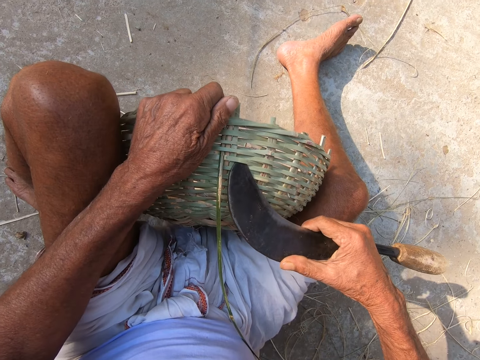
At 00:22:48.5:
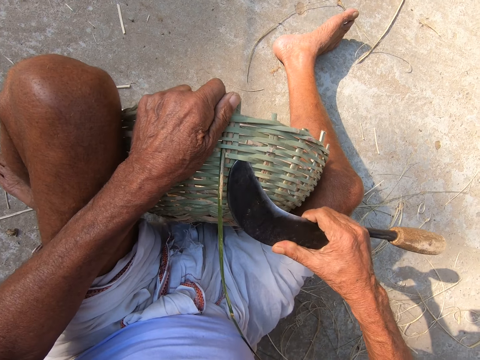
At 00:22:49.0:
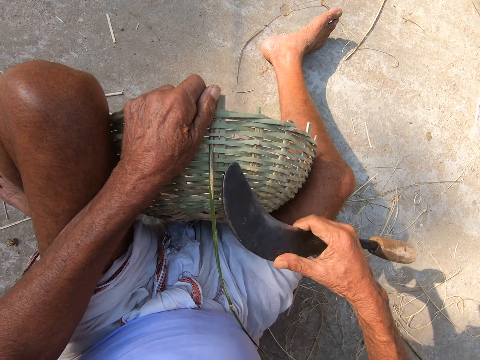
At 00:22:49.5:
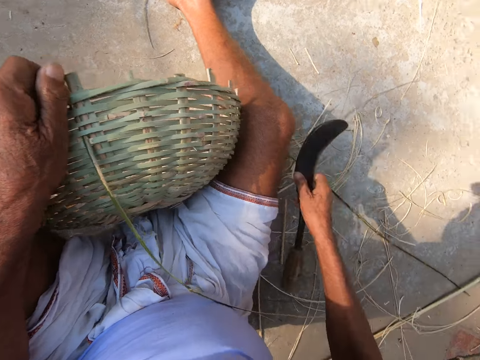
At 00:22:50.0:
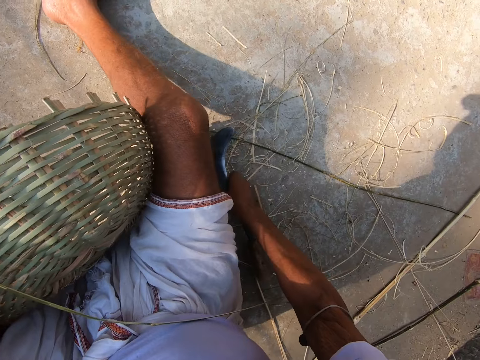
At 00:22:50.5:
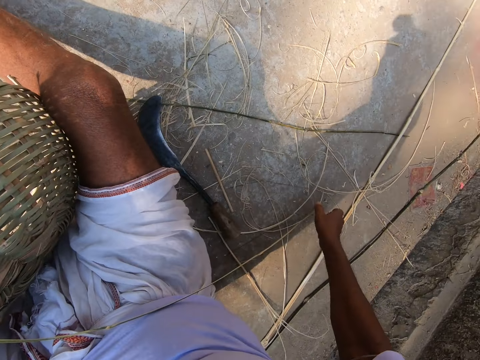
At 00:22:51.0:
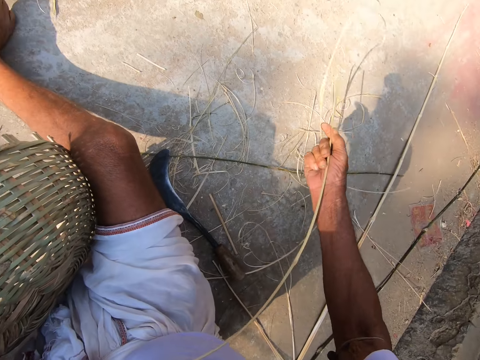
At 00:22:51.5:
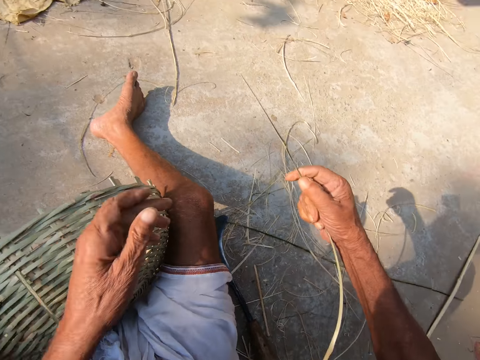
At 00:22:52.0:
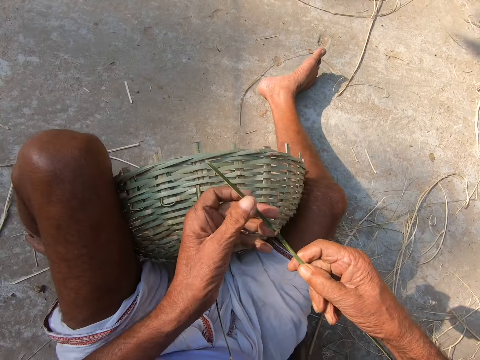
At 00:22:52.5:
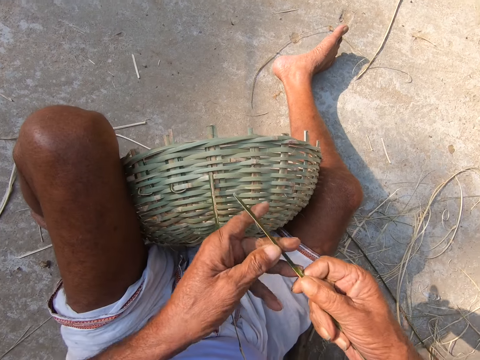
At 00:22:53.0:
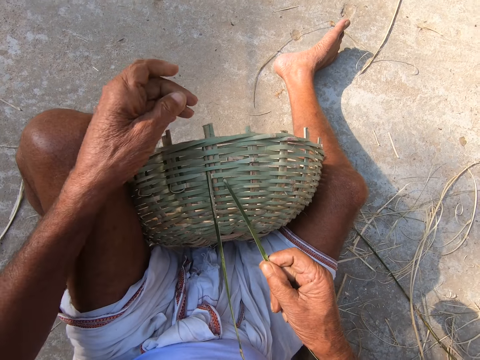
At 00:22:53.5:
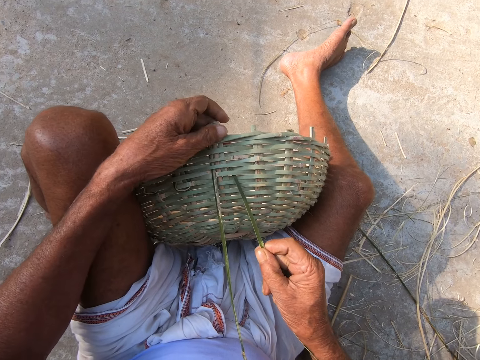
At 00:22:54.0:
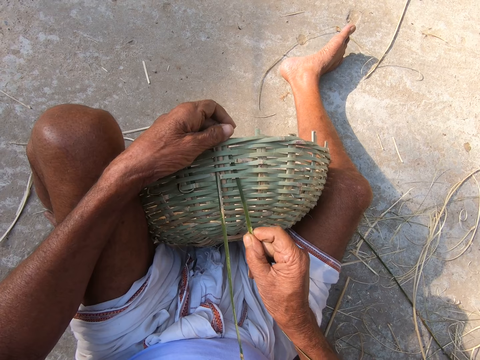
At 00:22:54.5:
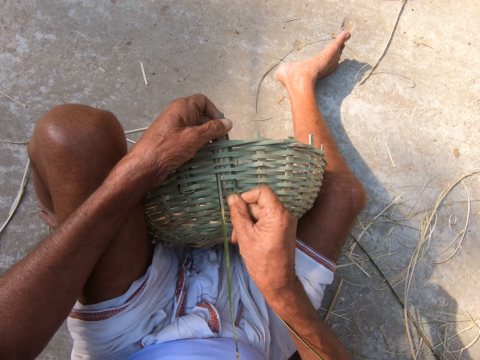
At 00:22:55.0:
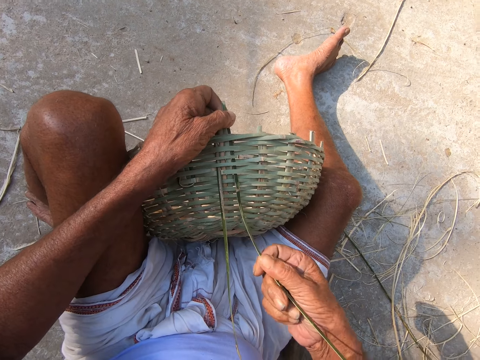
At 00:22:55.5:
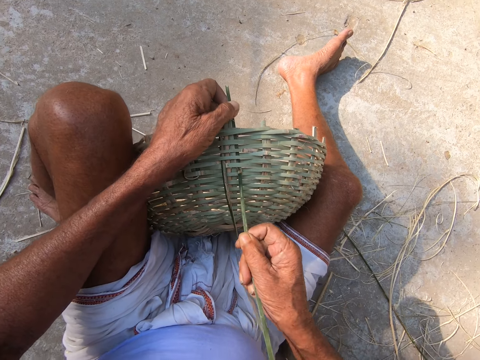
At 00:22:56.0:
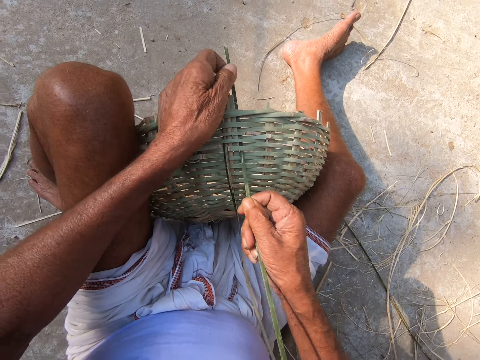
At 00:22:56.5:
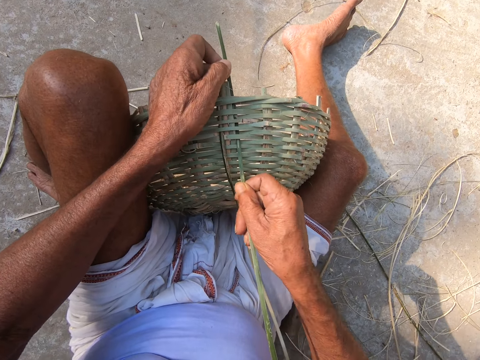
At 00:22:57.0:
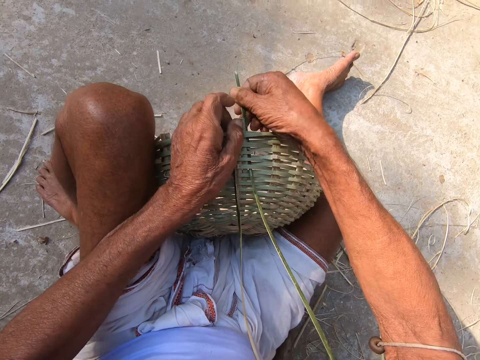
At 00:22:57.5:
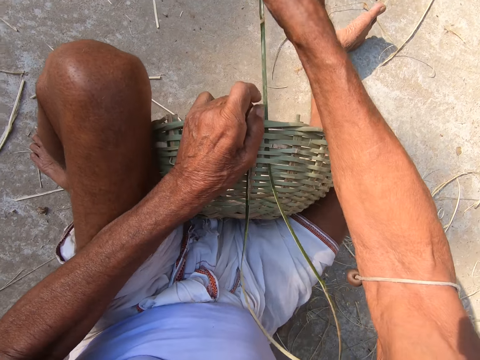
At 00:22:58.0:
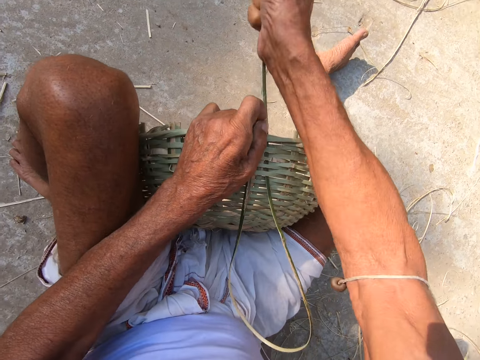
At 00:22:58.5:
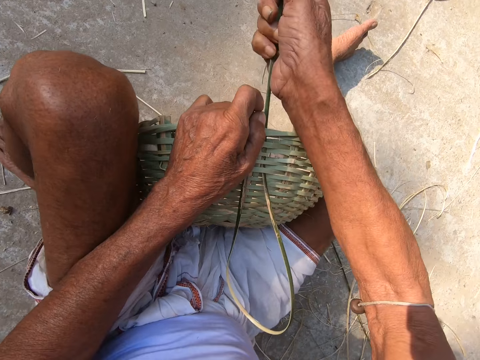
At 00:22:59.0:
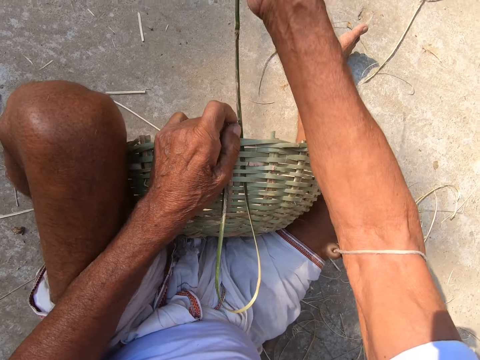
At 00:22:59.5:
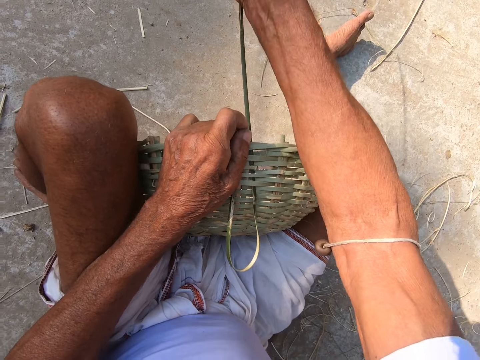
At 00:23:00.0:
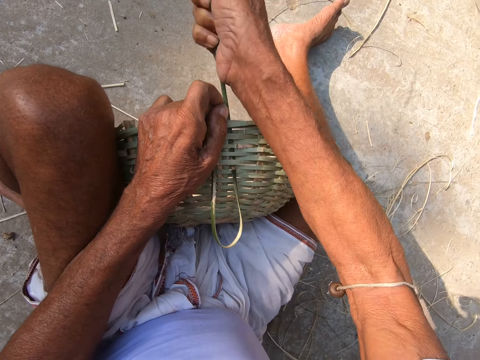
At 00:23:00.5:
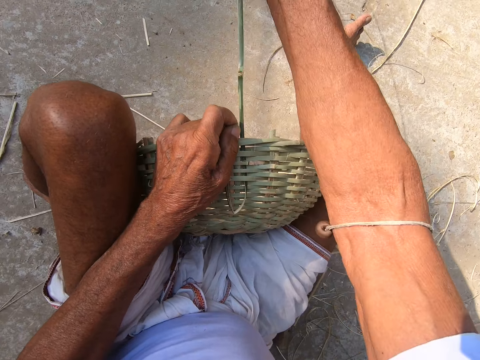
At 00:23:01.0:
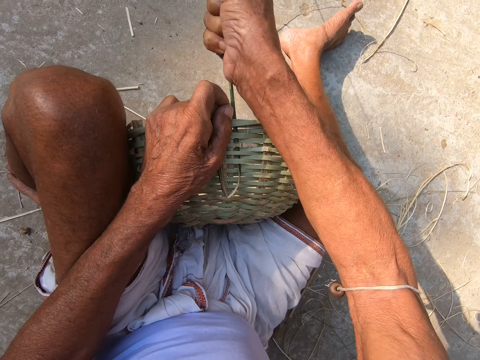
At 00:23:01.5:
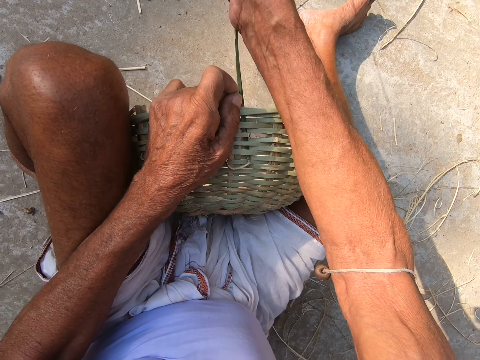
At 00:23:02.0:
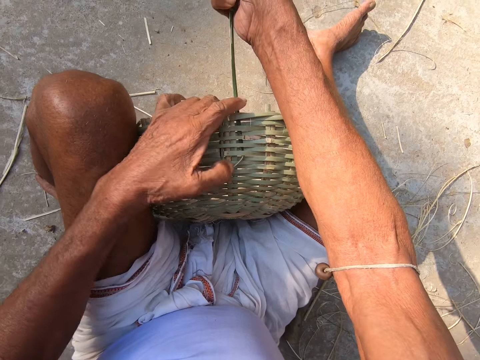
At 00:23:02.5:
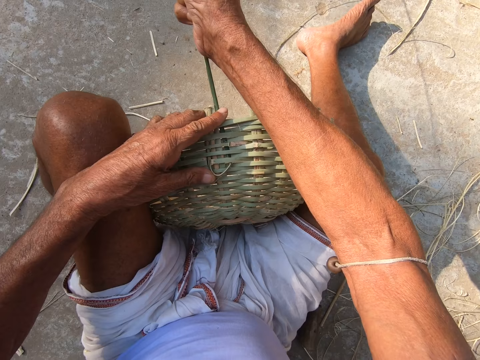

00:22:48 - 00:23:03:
The camera wearer makes an opening in the basket with the hook knife in his right hand. He adjusts the weaved sisal. He drops the hook knife on the ground with his right hand. He picks a bamboo strand or sisal from the ground with his right hand. He holds the bamboo strand with both hands. He holds the basket with his left hand. He inserts the bamboo strand in the basket with his right hand. He weaves the basket with both hands. He pulls the sisal.

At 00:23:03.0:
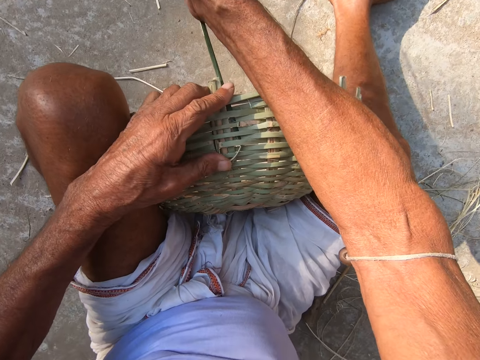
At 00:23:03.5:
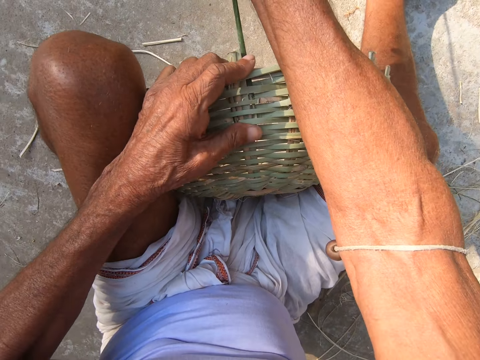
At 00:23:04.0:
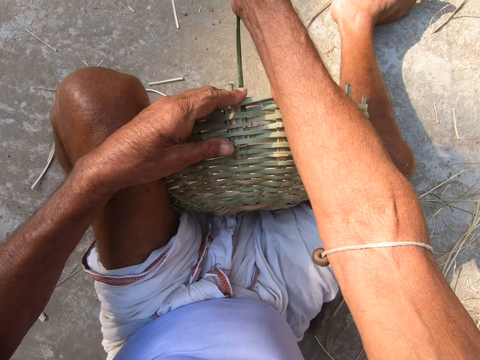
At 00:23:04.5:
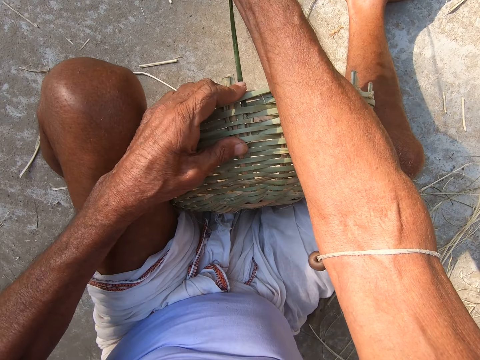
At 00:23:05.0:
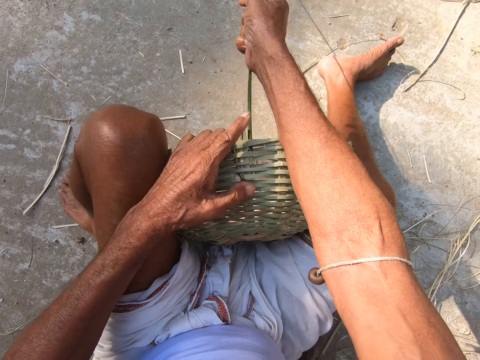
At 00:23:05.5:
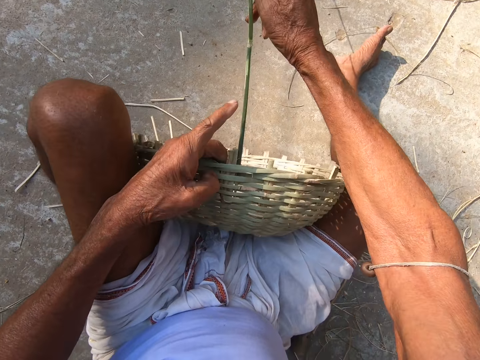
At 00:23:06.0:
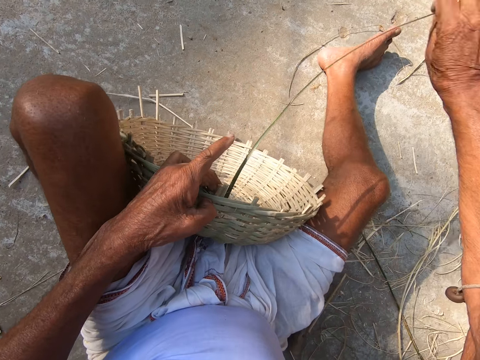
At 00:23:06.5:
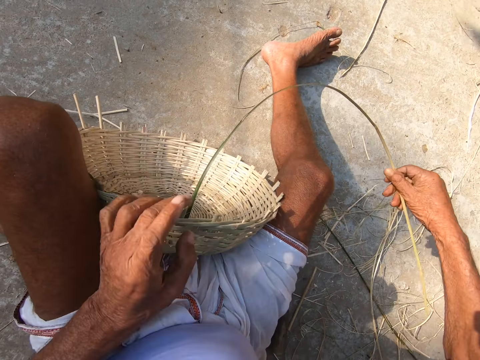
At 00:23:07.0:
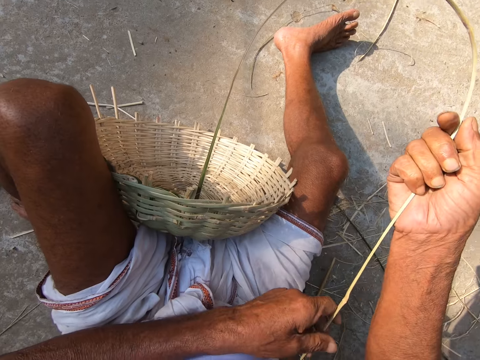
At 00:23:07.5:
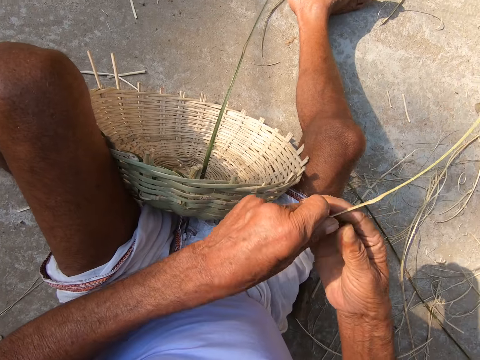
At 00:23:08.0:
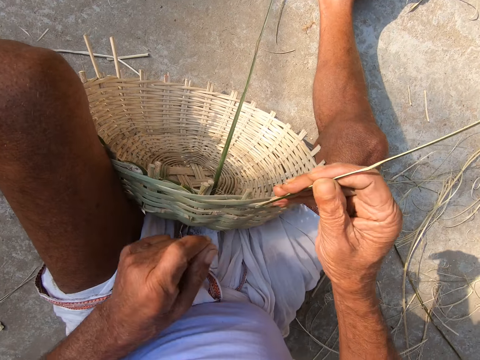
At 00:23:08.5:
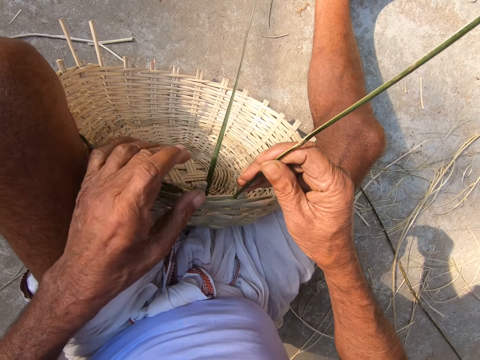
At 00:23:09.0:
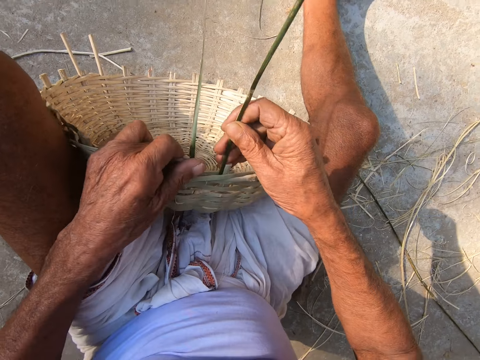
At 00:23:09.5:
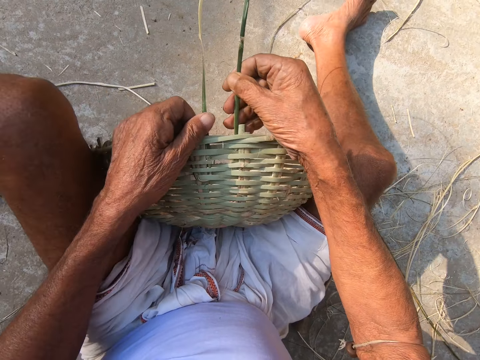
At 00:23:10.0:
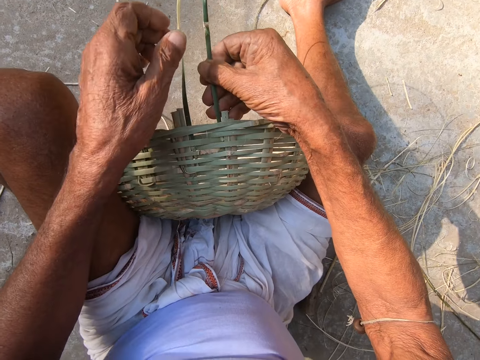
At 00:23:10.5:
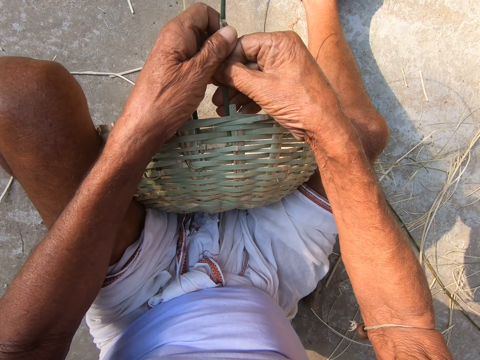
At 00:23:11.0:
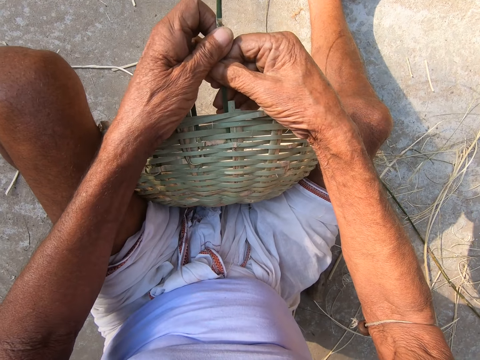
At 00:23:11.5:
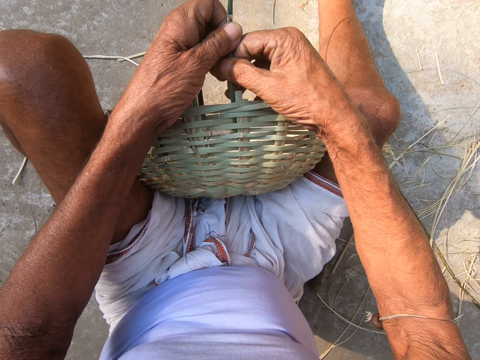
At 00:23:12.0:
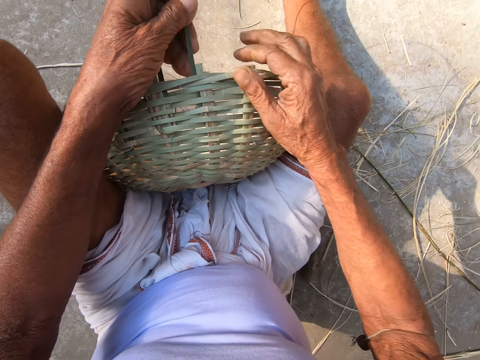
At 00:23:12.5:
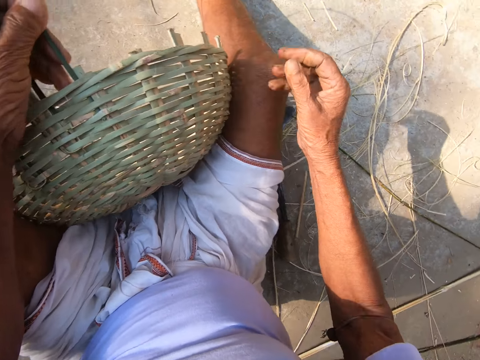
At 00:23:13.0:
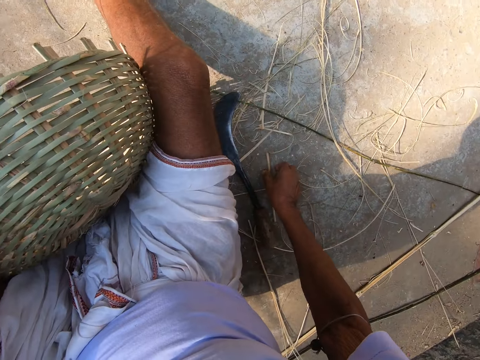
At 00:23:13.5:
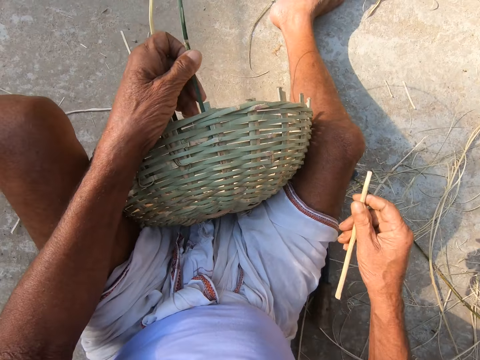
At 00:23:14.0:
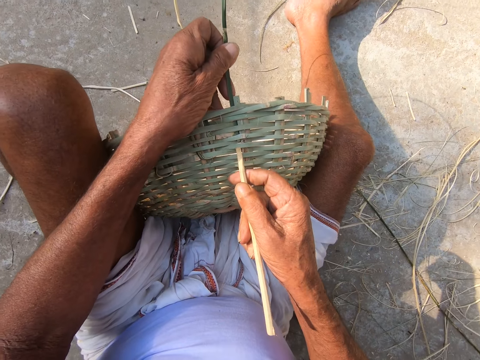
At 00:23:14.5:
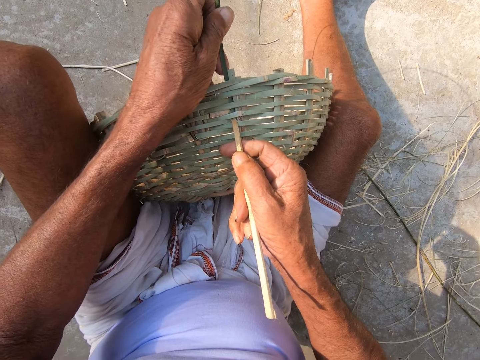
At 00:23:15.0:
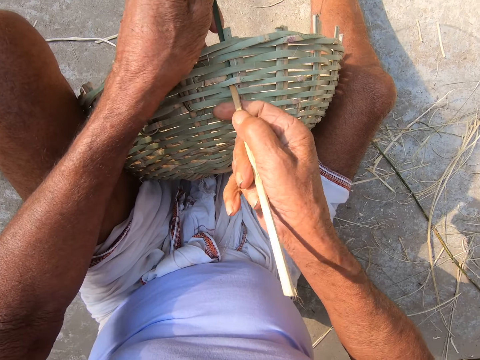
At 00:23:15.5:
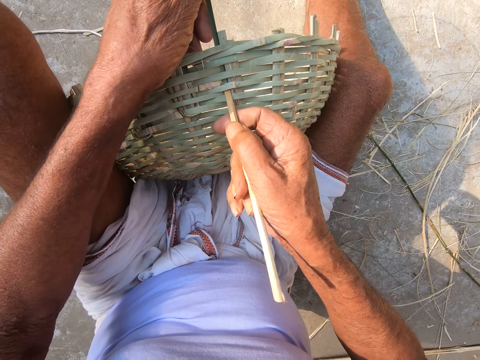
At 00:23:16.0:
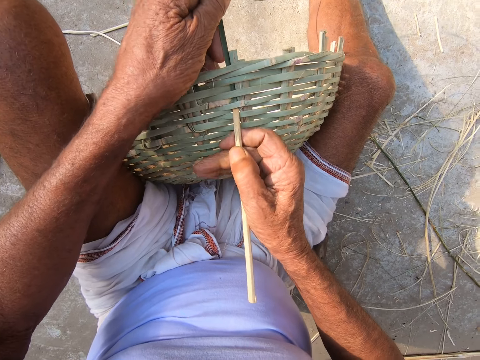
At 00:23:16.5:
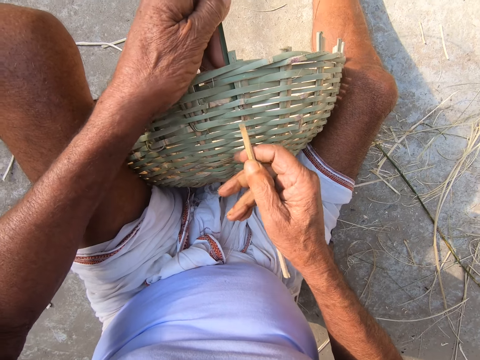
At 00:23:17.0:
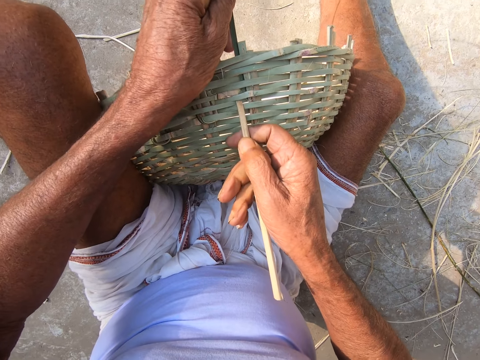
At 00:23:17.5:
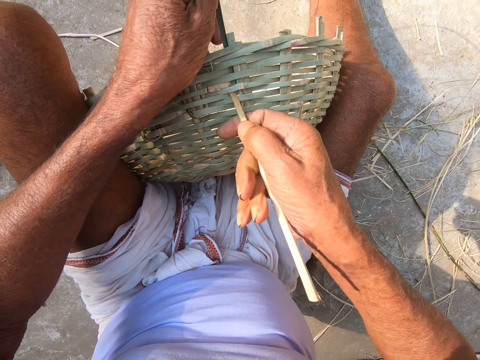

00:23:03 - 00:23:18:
The camera wearer weaves the basket. He picks a stick from the ground with his right hand. He inserts the stick in the basket with his right hand. He adjusts the sisal.
